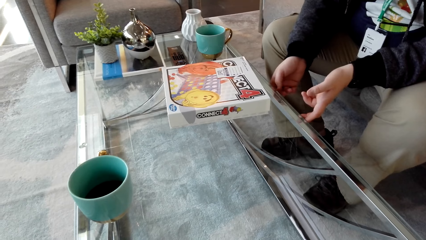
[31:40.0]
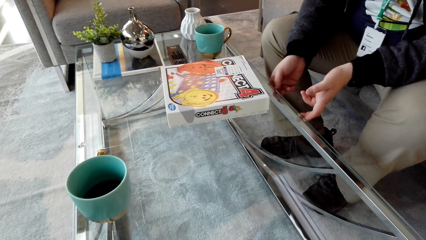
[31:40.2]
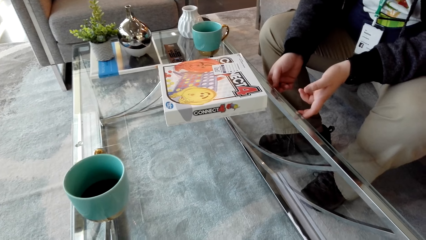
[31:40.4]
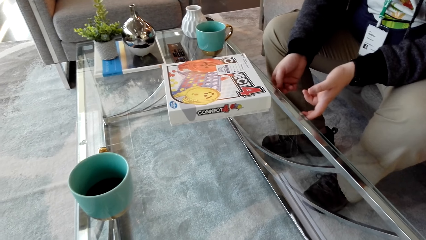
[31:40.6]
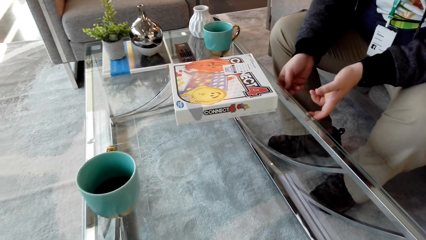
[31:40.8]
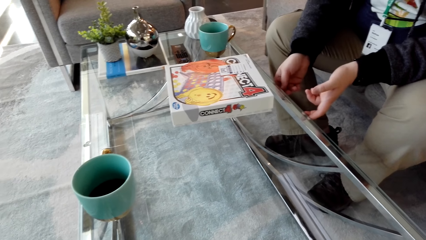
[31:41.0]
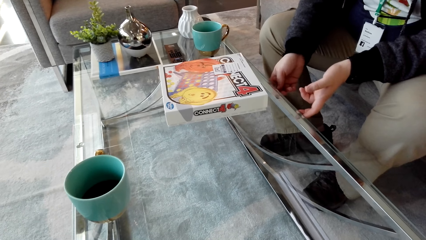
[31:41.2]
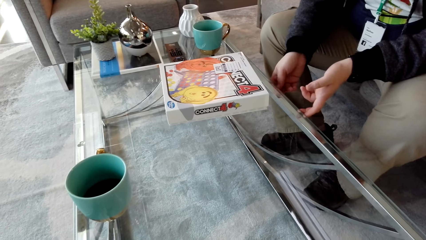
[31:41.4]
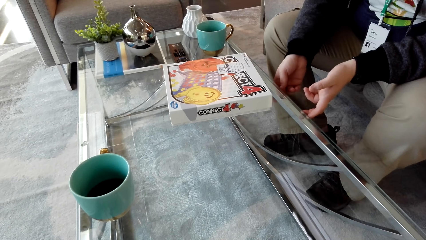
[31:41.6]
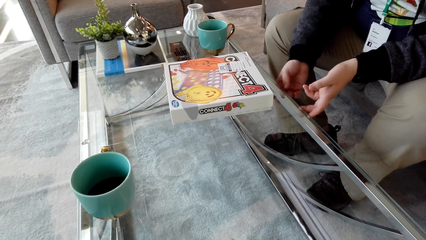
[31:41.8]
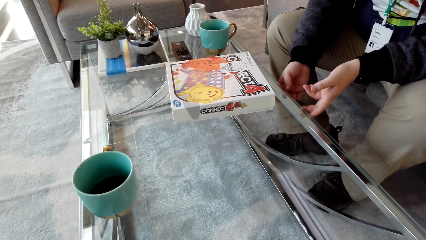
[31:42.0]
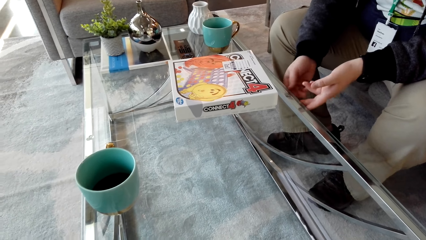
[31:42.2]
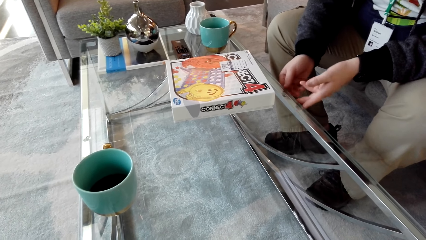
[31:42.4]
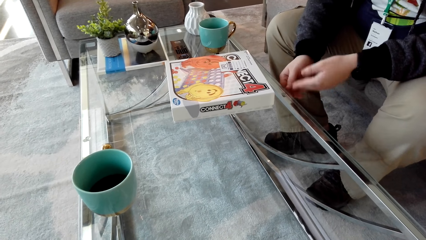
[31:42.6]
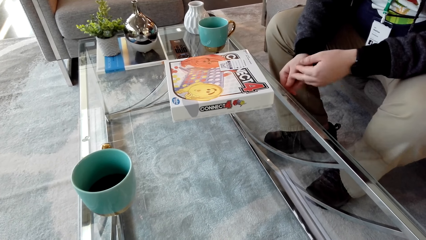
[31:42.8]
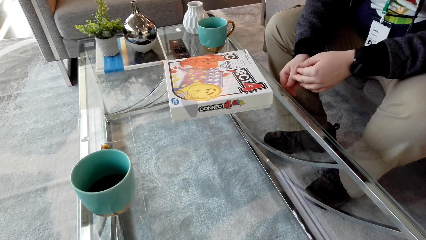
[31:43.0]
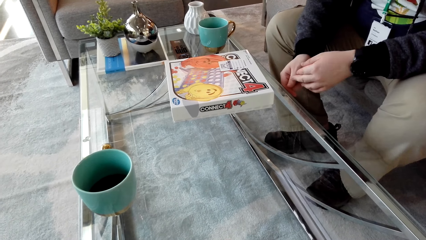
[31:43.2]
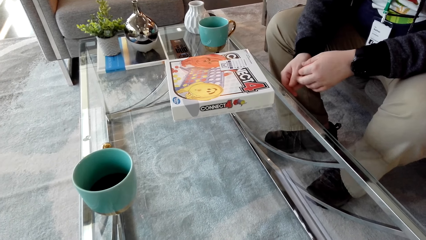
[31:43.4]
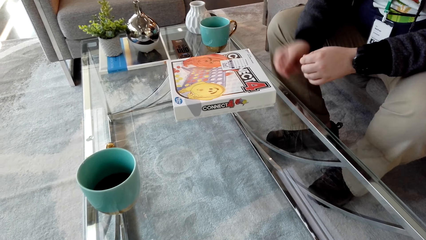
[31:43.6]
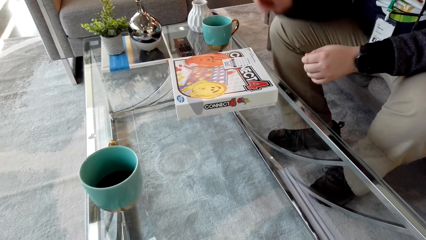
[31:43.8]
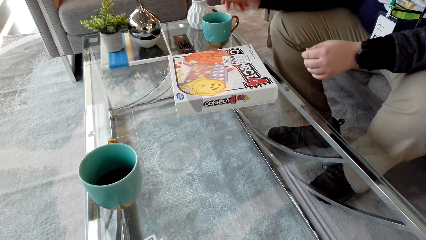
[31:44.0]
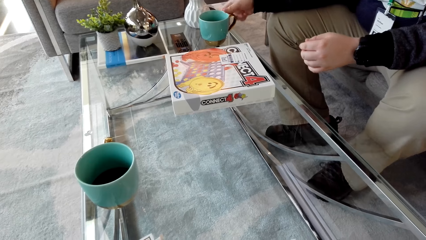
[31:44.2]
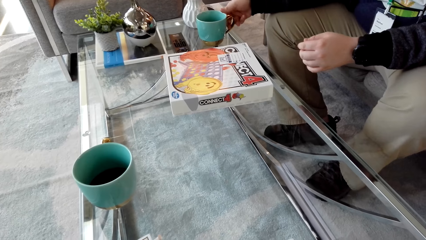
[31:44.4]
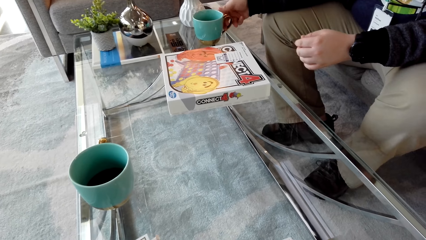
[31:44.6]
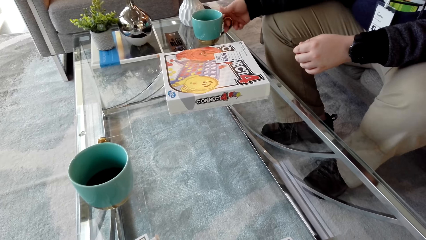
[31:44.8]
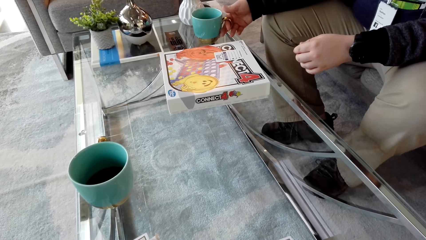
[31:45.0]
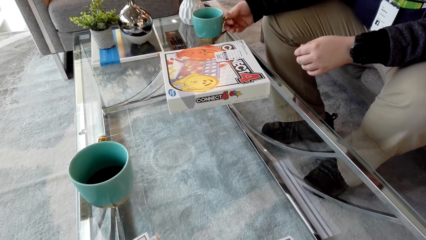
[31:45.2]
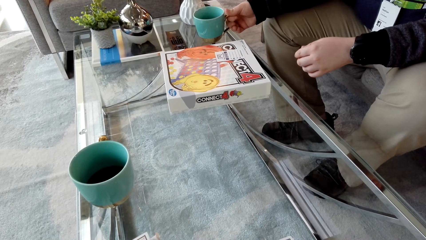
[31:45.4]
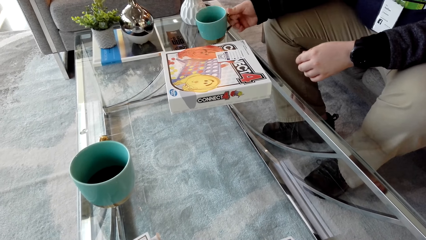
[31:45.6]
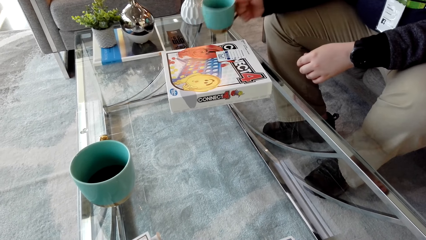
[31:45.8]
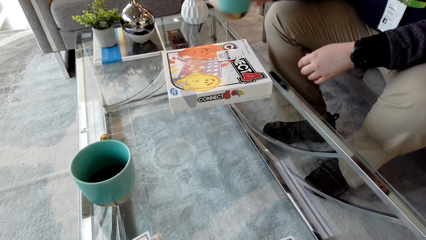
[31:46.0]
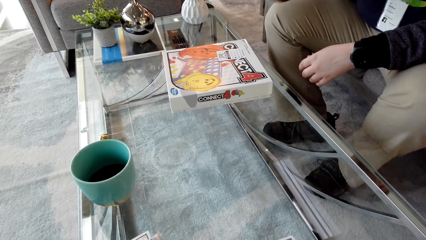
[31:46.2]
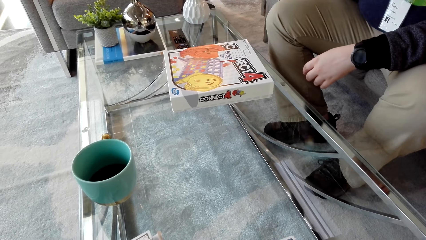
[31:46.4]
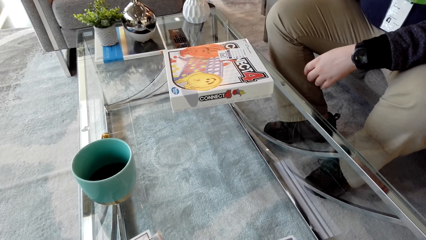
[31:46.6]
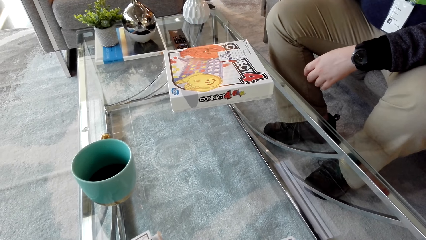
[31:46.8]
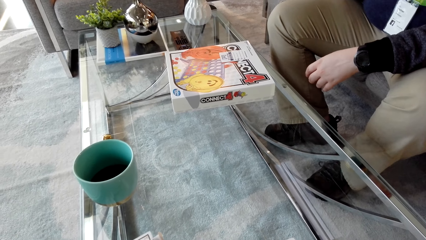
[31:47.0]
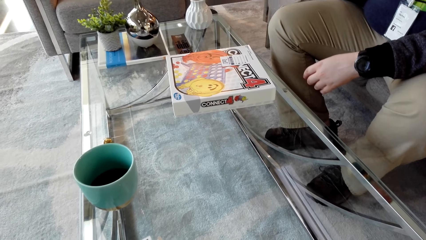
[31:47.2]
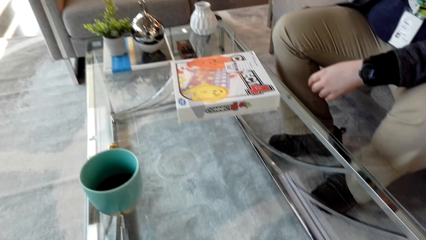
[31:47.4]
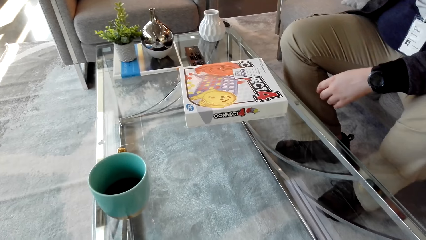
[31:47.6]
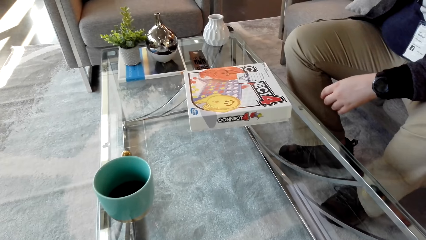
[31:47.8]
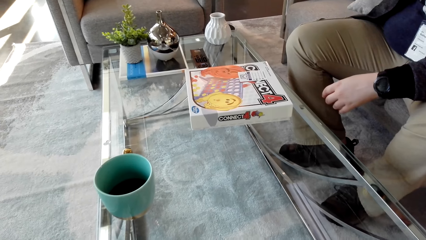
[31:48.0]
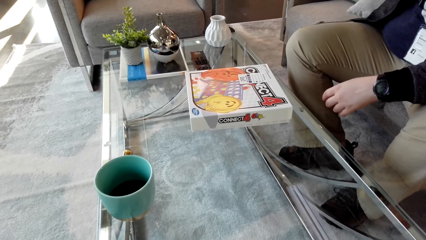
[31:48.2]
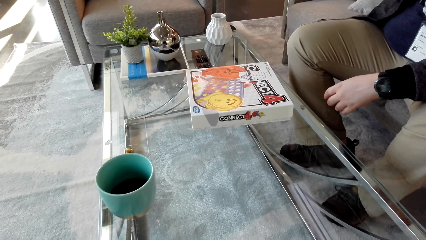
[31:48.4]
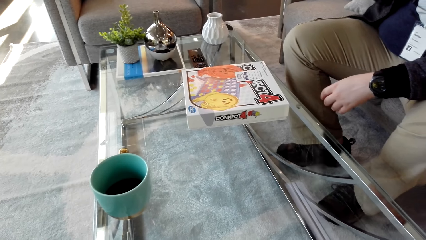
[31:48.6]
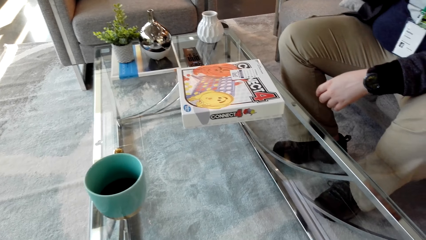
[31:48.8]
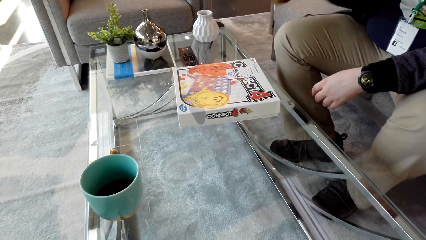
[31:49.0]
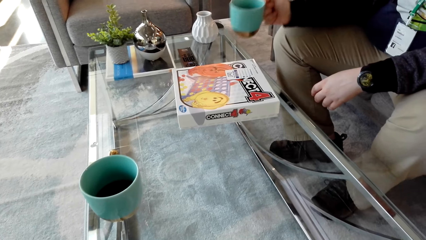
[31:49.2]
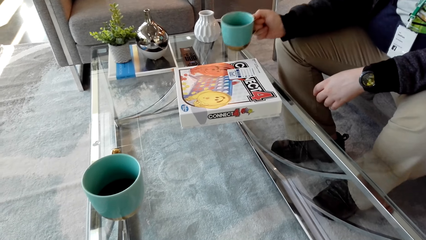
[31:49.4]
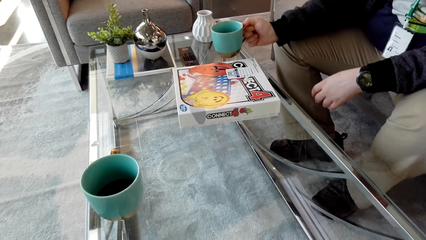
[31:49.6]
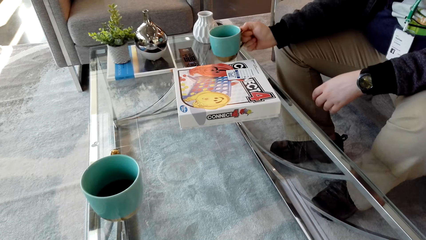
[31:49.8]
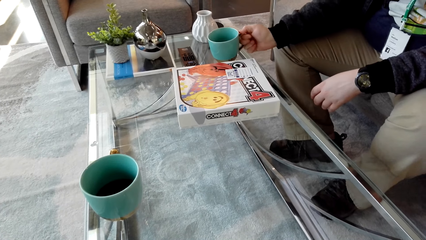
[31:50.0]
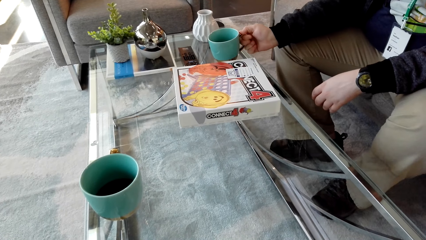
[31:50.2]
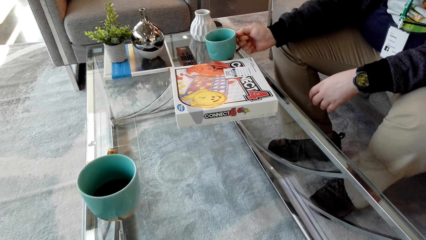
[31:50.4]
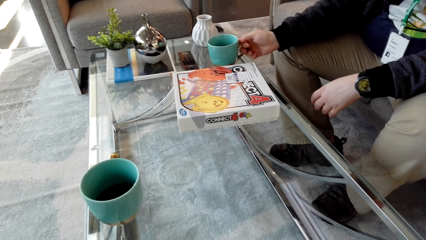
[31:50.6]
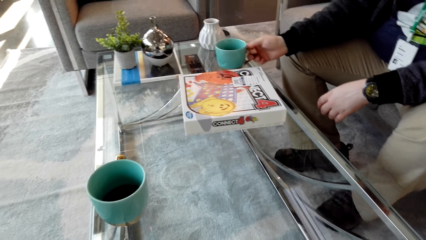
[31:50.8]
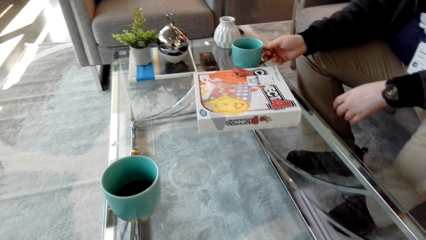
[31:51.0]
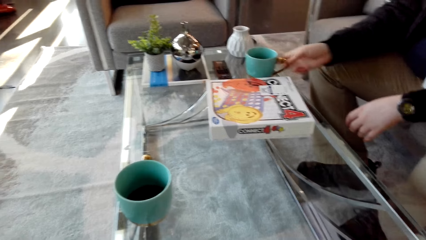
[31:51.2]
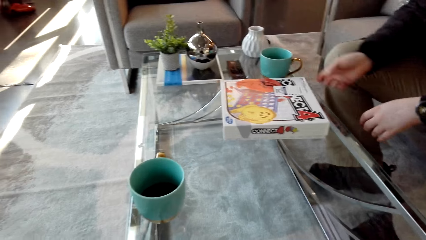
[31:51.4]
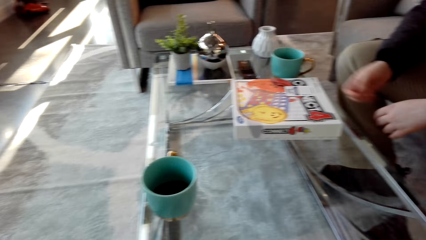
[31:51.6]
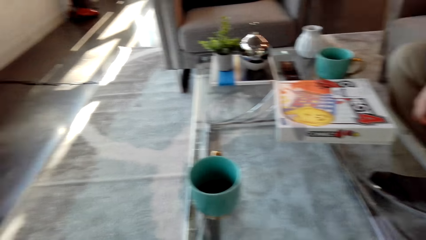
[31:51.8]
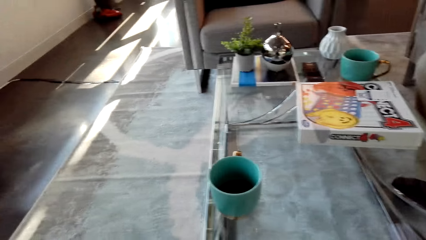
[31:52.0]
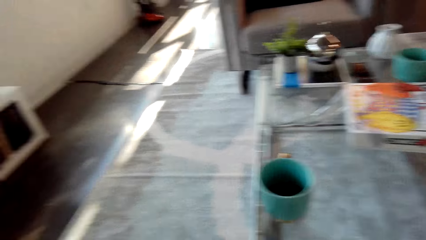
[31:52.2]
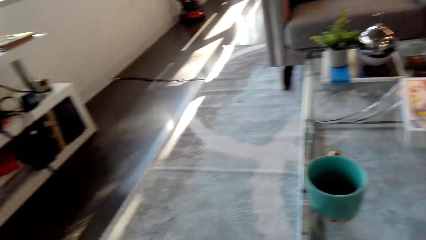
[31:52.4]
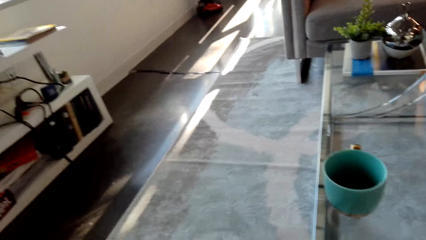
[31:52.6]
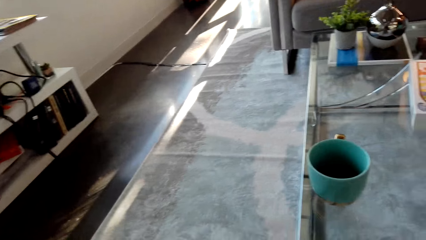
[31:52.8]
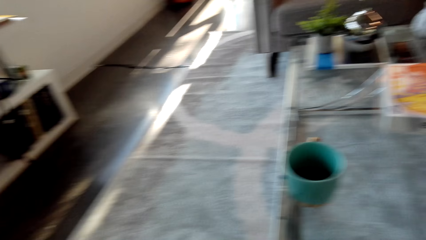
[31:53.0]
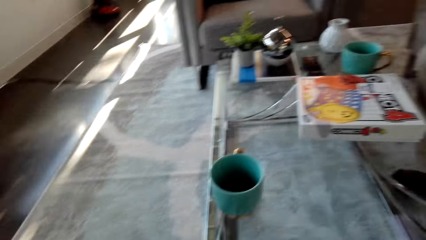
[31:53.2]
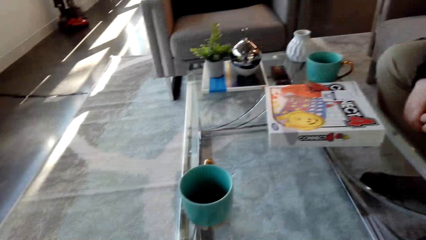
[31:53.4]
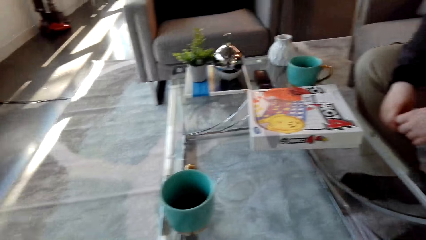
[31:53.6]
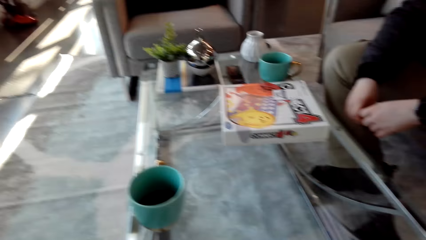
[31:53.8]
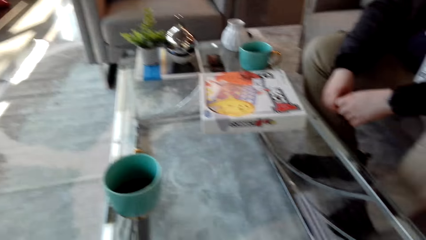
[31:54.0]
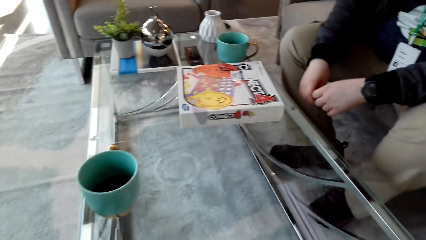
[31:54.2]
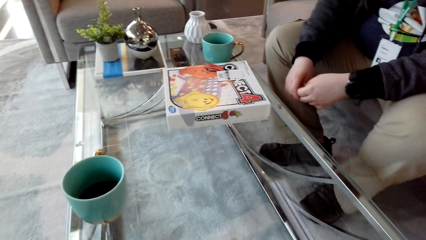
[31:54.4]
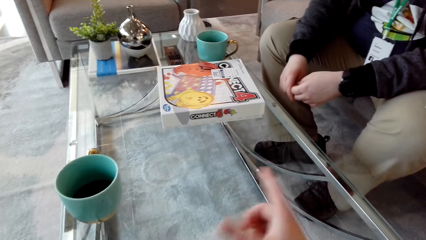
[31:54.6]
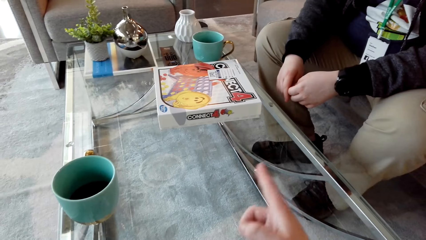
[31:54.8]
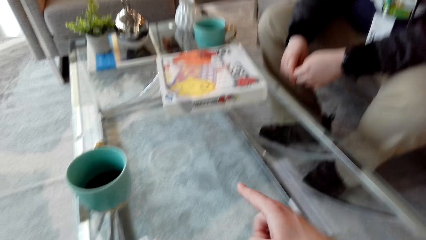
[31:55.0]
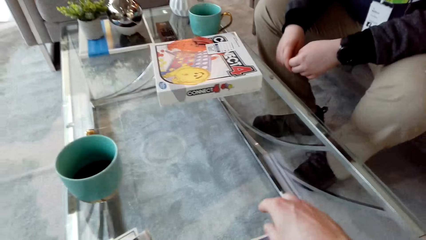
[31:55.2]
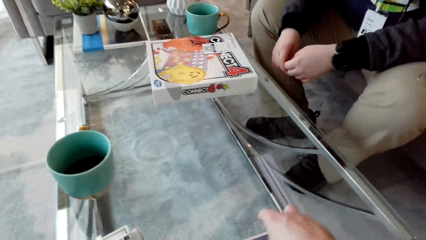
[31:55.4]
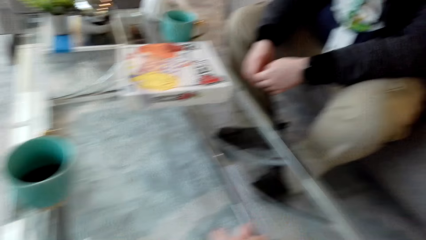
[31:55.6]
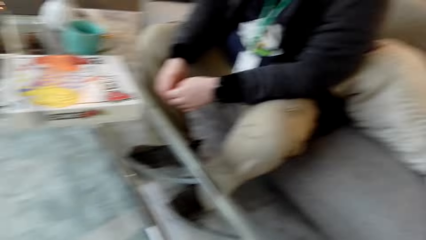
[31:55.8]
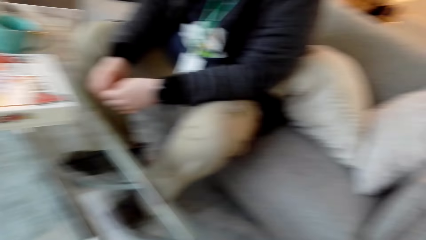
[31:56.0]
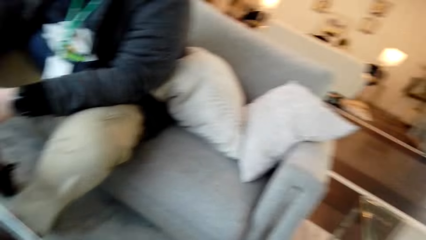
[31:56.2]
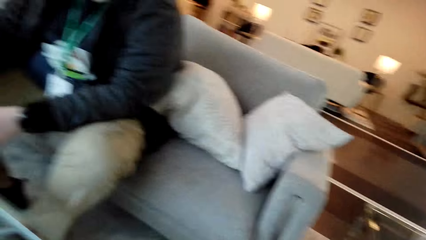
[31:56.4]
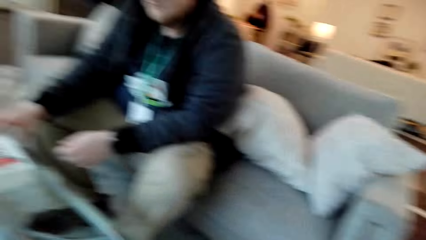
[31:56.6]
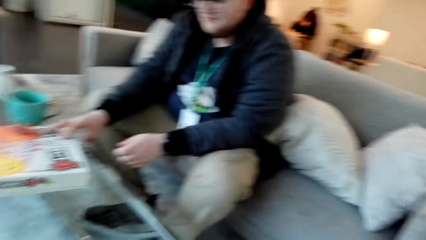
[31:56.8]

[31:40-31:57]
A man takes a cup of tea from the table. The camera wearer drinks the coffee. The man puts the cup of tea on the table. The camera wearer drops the cup. They look around. They move the hand.
